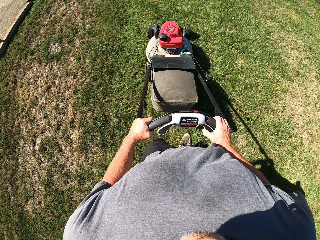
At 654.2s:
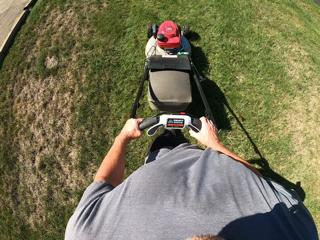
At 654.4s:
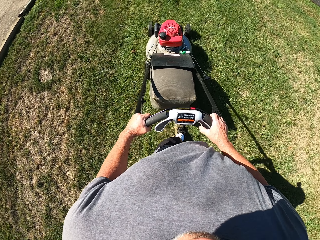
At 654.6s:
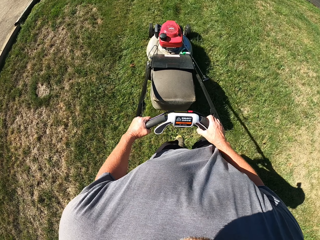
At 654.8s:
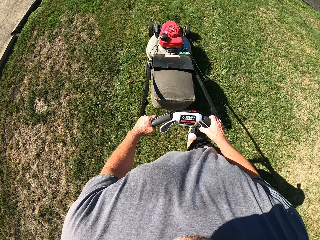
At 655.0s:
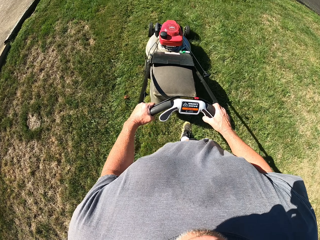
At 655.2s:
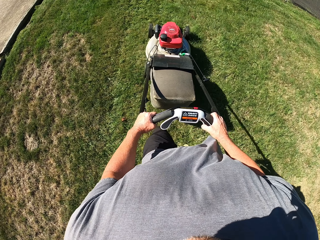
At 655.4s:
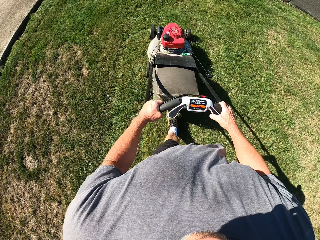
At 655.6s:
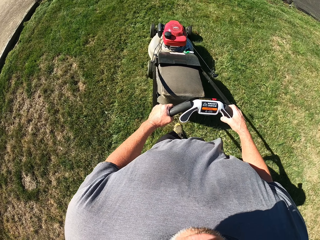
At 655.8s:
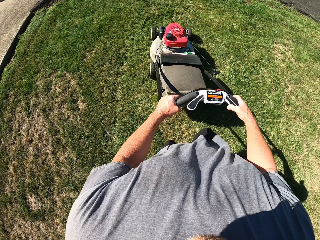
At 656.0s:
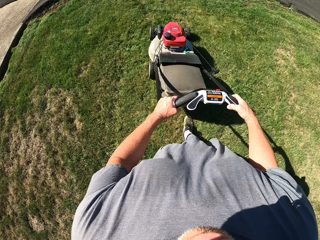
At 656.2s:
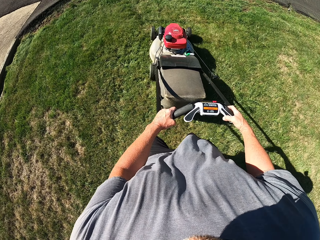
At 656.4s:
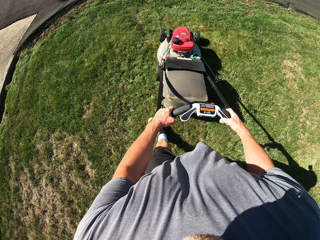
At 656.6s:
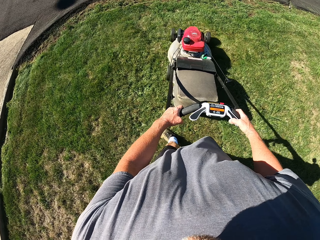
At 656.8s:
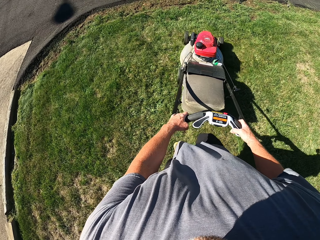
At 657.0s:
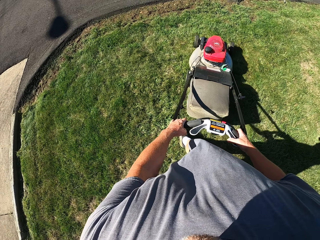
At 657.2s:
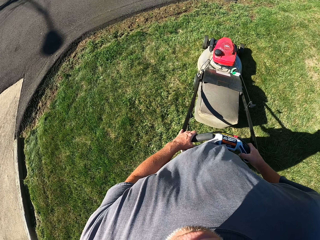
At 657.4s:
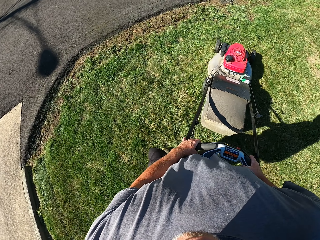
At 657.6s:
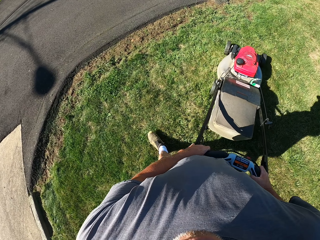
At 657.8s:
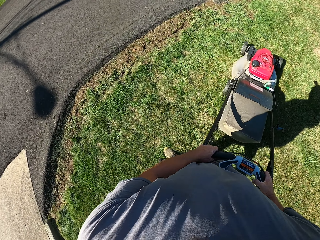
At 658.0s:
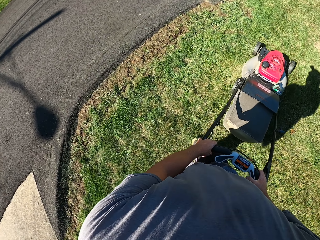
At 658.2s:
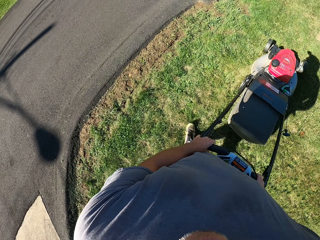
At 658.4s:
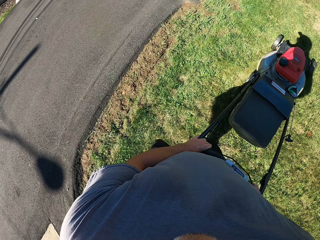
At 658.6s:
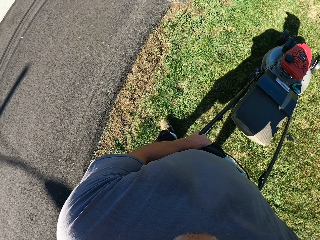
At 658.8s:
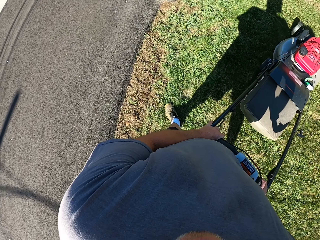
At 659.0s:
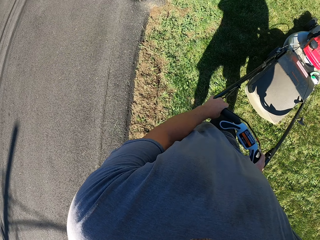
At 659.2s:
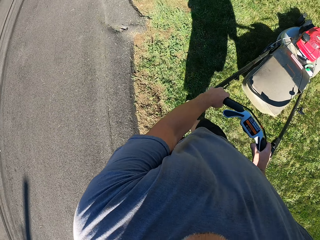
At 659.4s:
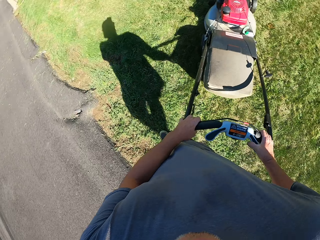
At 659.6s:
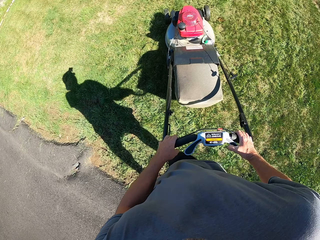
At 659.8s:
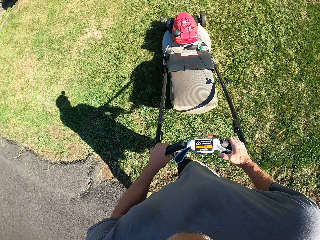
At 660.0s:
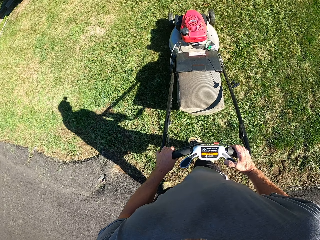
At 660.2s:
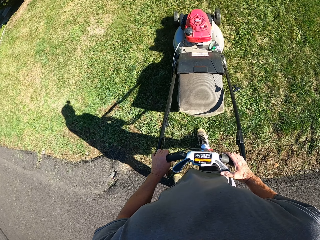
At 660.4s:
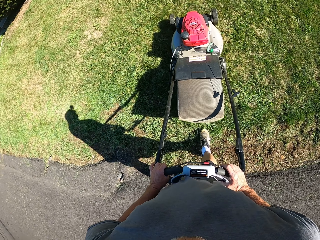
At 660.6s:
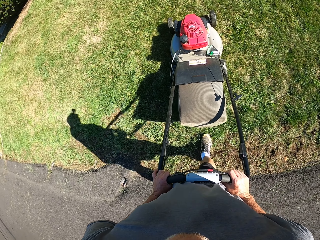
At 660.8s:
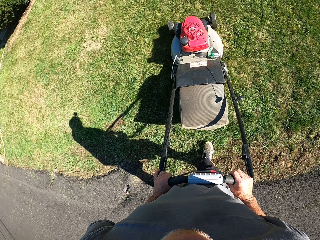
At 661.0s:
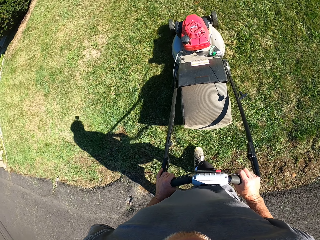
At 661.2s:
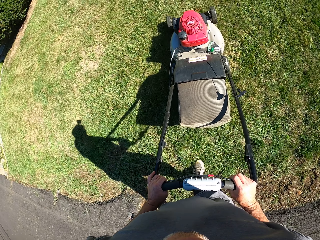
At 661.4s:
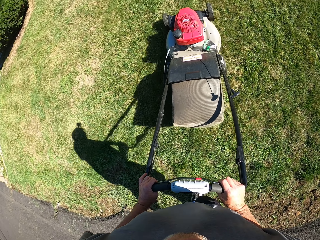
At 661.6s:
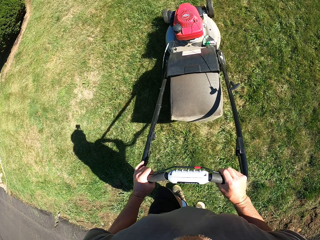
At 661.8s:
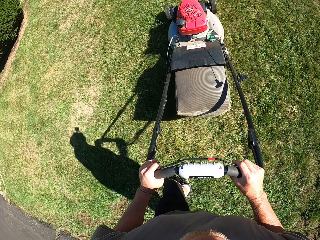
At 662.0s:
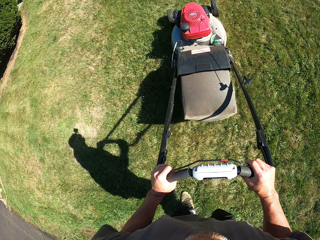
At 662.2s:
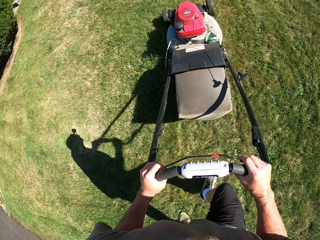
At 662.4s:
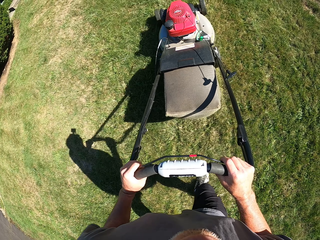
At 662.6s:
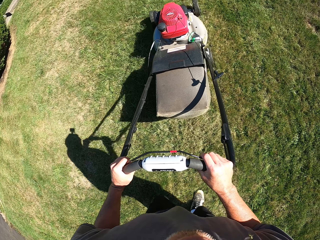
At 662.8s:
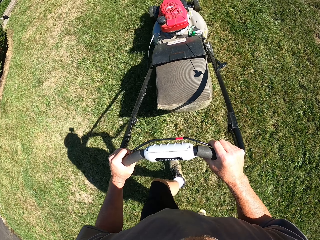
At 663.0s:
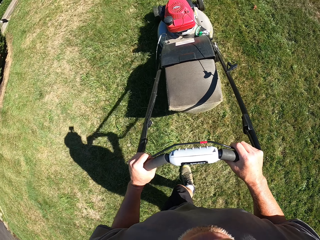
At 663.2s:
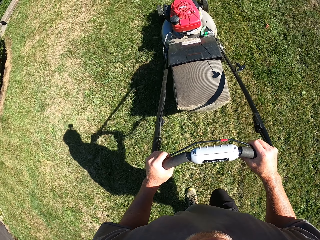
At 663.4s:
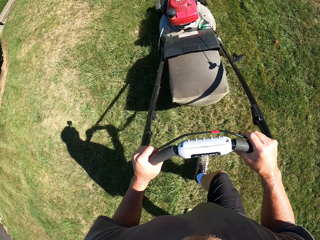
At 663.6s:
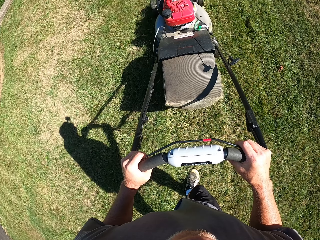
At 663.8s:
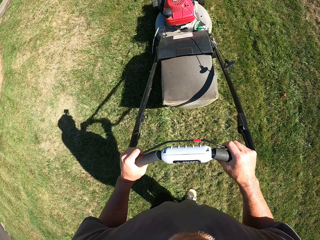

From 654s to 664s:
The camera wearer turns the lawn mower. They mow the grass with the lawn mower.

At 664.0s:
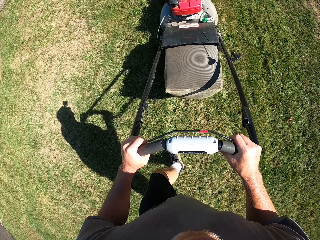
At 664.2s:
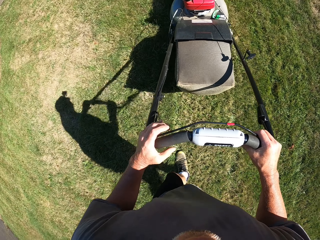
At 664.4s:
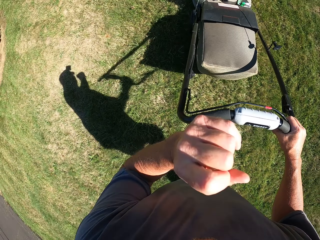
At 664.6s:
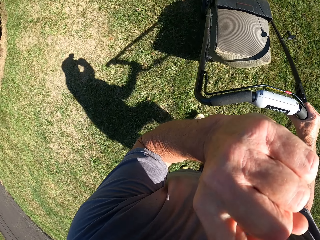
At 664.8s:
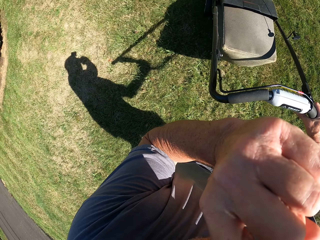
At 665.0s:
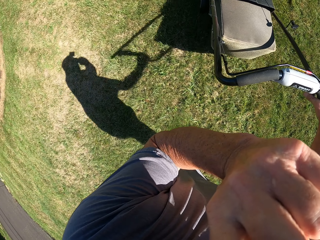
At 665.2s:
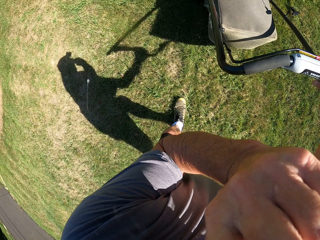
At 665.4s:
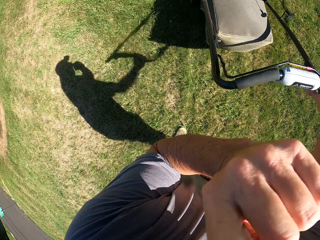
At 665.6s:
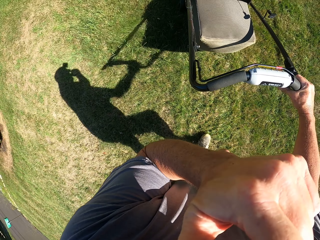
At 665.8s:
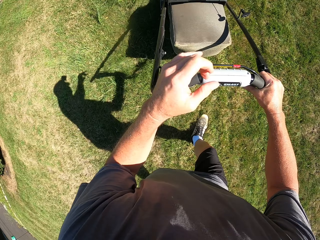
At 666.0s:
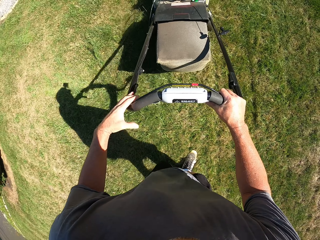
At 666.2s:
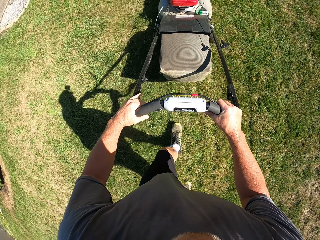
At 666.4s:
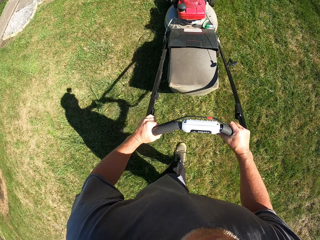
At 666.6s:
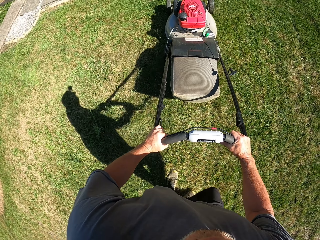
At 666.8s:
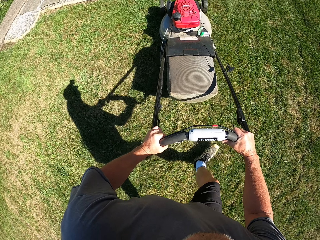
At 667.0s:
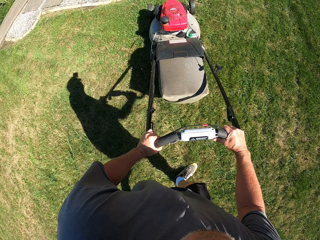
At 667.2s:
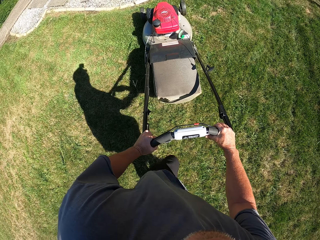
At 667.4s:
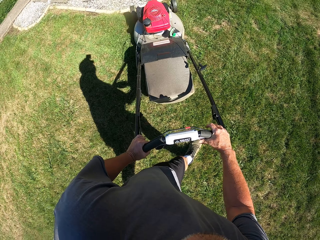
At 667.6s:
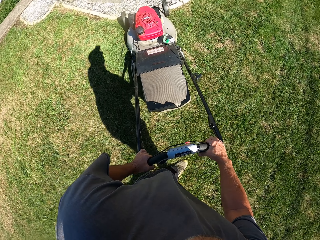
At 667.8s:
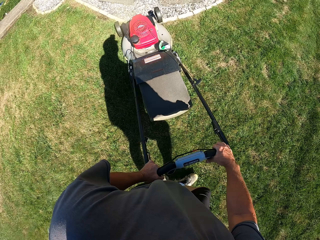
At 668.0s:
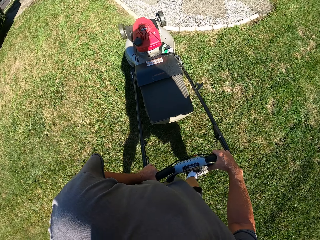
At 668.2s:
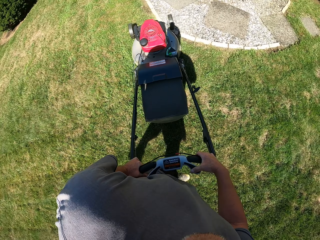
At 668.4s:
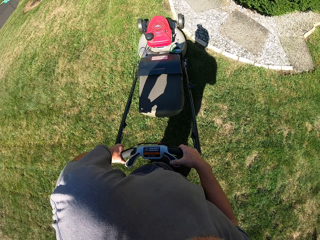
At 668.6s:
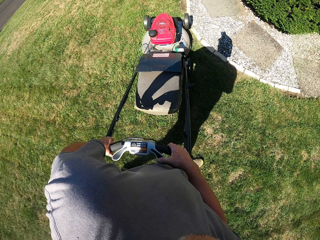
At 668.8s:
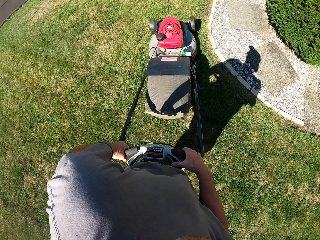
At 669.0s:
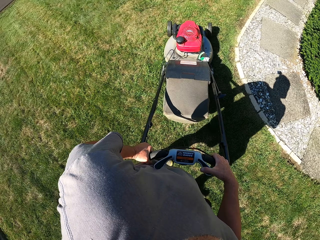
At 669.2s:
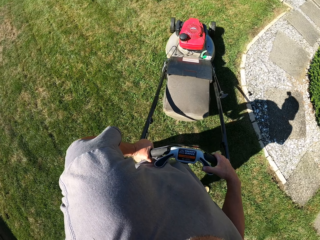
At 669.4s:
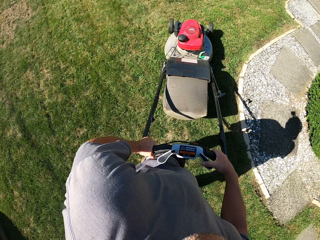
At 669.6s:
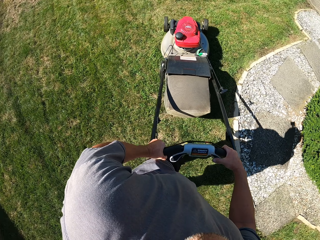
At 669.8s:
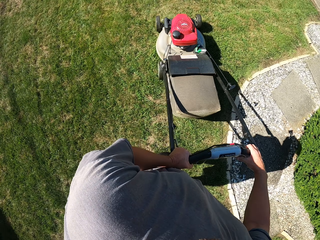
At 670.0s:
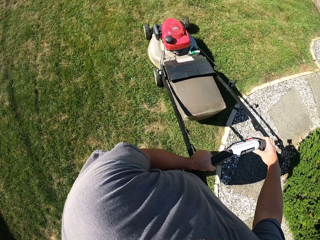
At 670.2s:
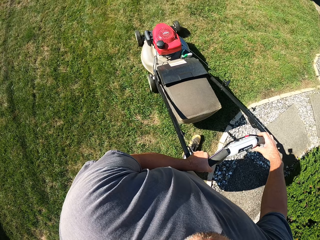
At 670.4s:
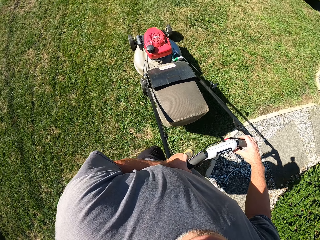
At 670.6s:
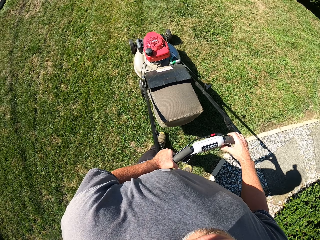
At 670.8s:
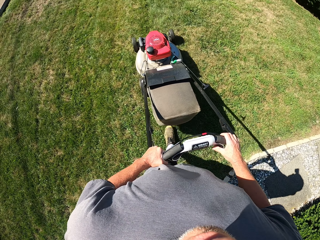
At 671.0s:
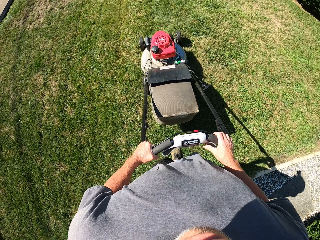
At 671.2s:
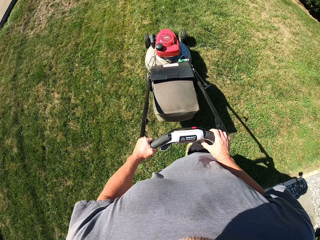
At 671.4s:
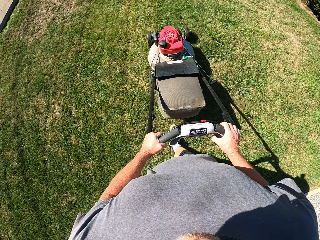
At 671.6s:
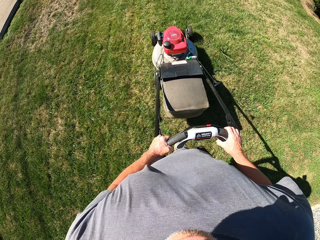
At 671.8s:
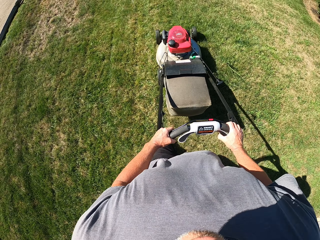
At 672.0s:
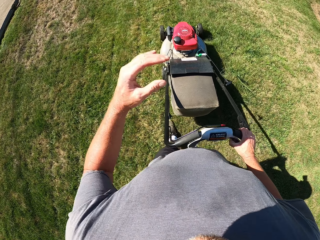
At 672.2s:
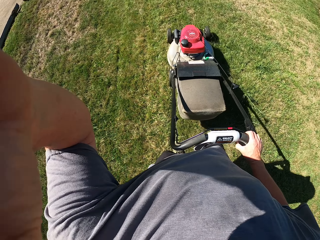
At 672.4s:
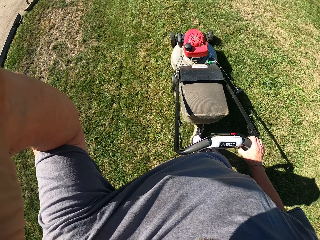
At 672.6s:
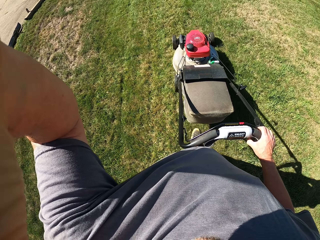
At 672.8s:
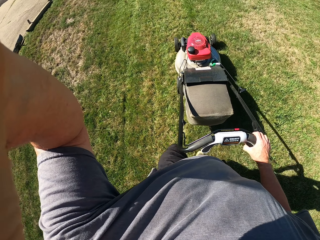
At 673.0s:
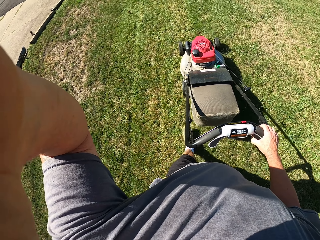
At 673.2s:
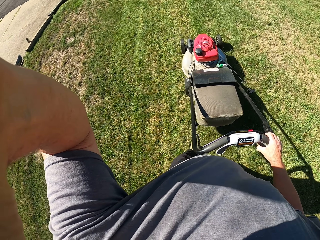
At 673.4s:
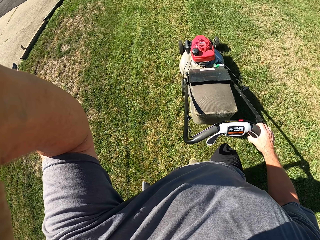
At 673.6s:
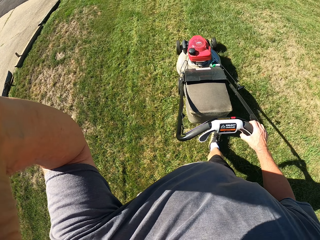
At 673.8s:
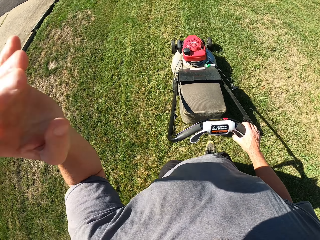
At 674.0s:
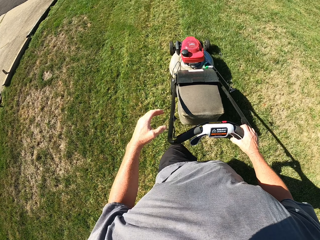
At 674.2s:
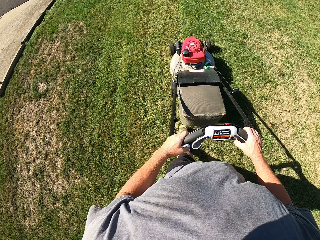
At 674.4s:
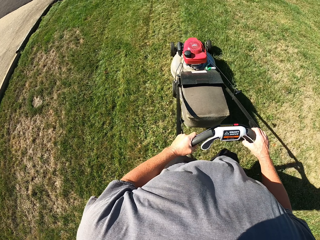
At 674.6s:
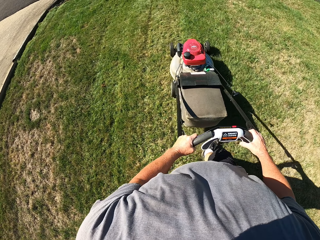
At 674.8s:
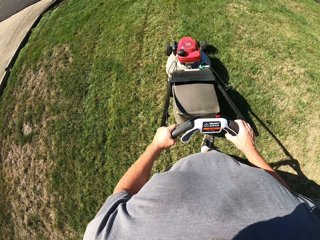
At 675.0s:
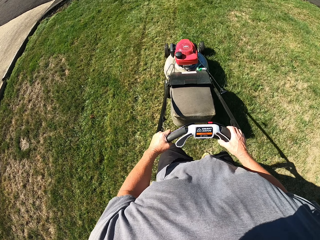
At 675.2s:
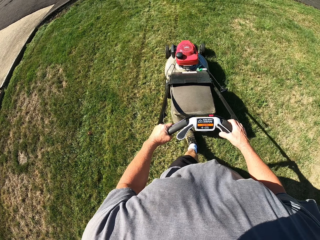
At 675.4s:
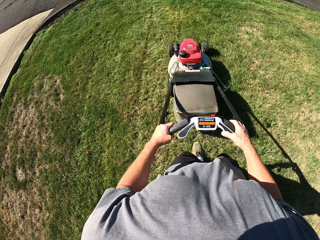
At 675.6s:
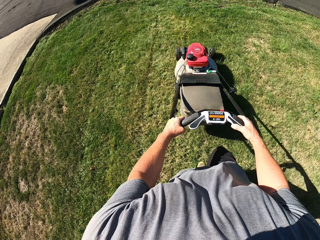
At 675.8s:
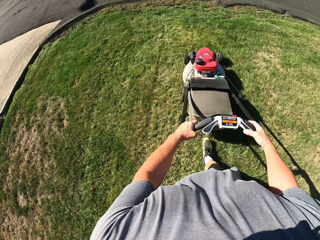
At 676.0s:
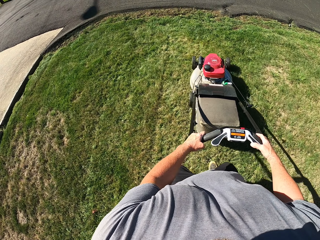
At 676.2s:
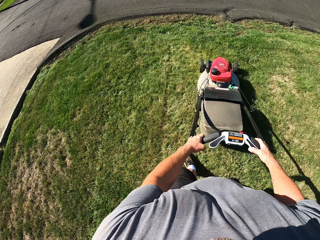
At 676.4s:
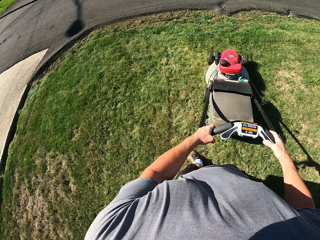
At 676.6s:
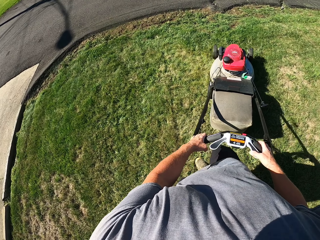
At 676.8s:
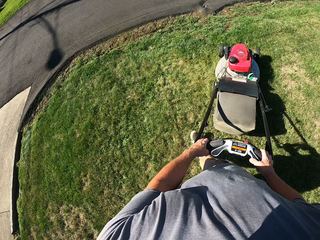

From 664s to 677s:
The camera wearer wipes his face with his hand. He trims the grass with the mower. He turns the lawn mower. He mows the grass with the lawn mower. He adjusts the camera on his head.
